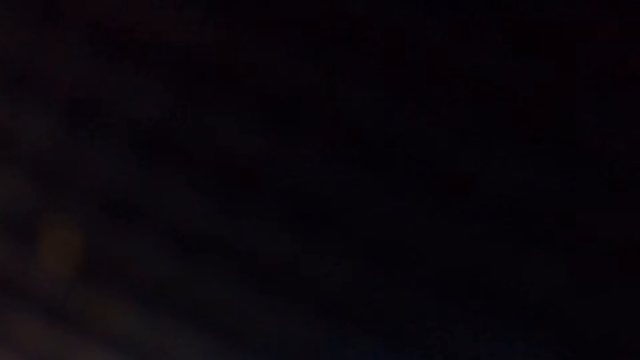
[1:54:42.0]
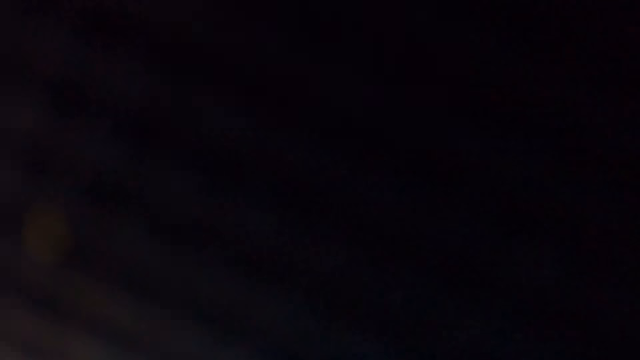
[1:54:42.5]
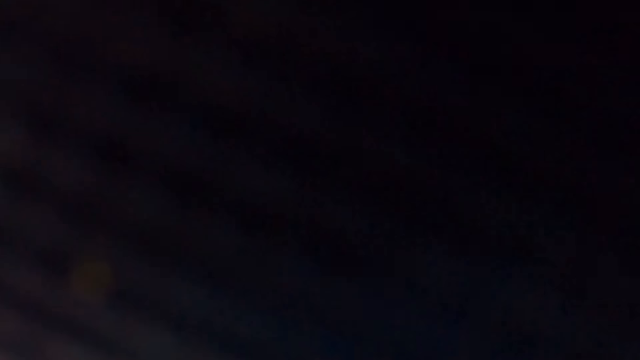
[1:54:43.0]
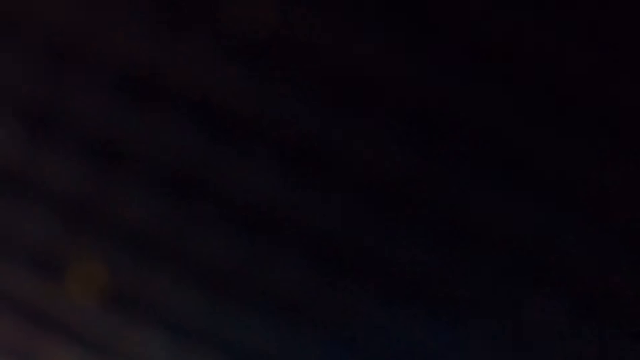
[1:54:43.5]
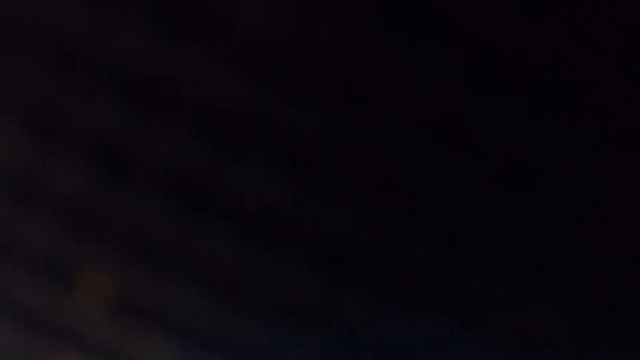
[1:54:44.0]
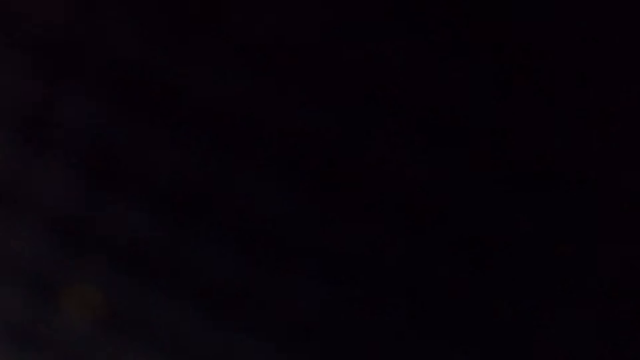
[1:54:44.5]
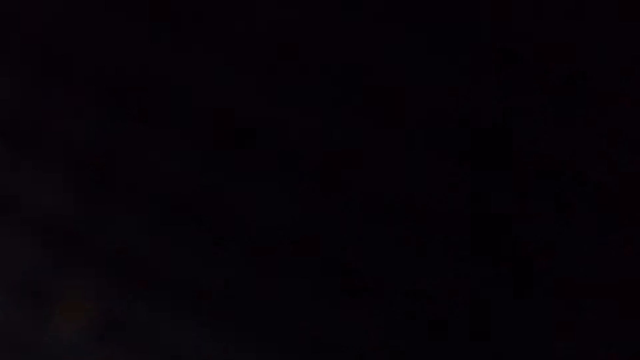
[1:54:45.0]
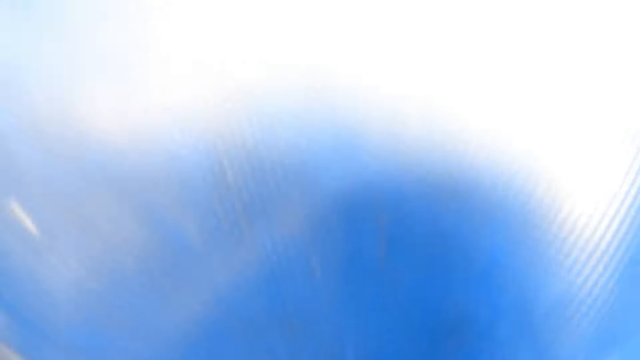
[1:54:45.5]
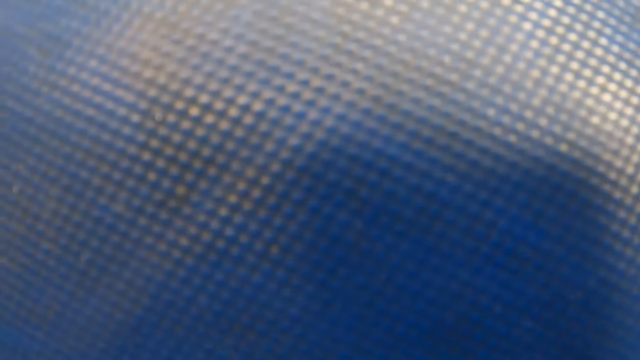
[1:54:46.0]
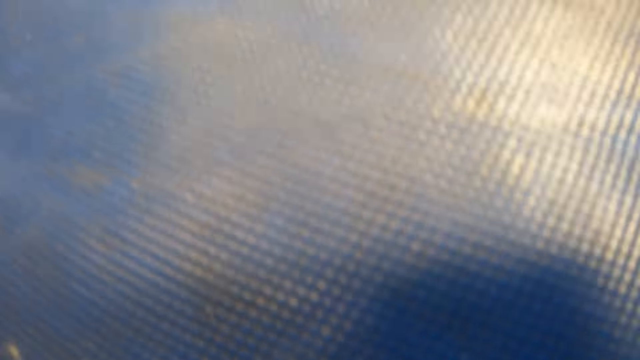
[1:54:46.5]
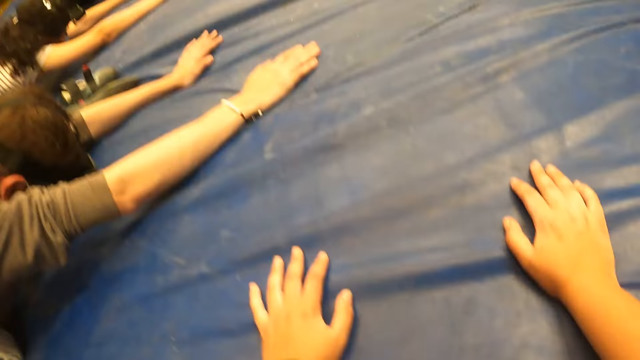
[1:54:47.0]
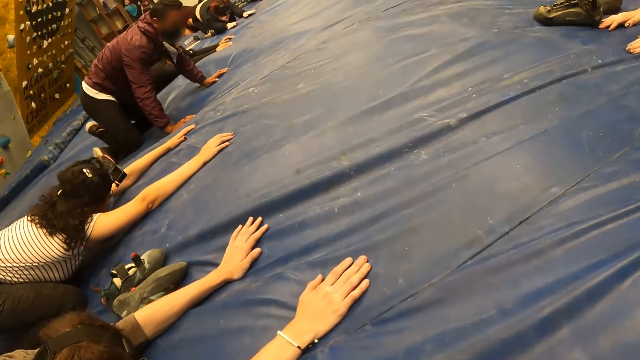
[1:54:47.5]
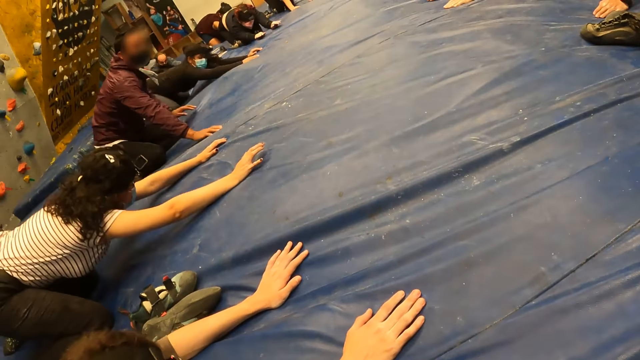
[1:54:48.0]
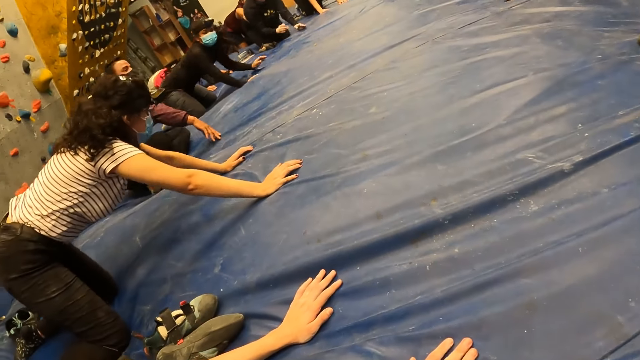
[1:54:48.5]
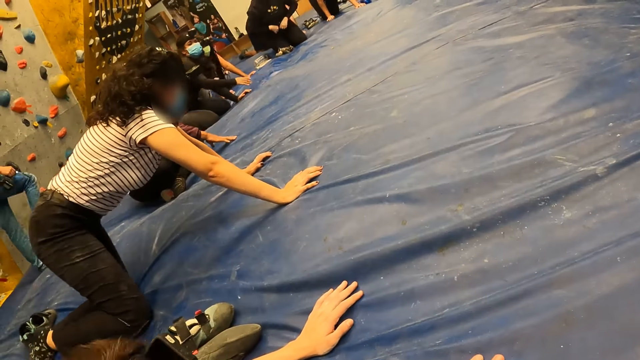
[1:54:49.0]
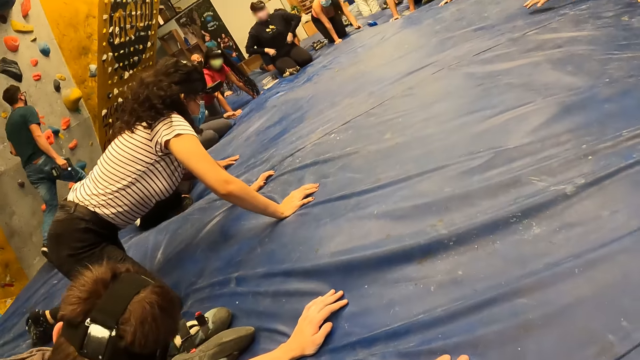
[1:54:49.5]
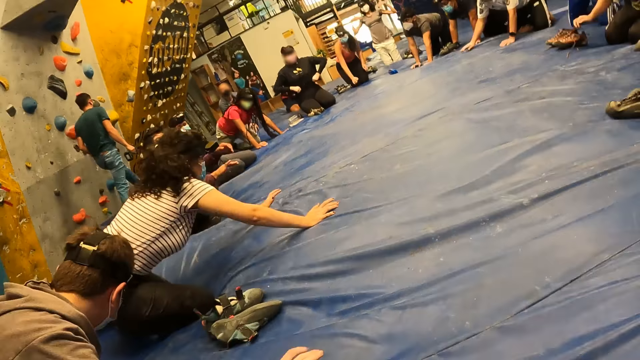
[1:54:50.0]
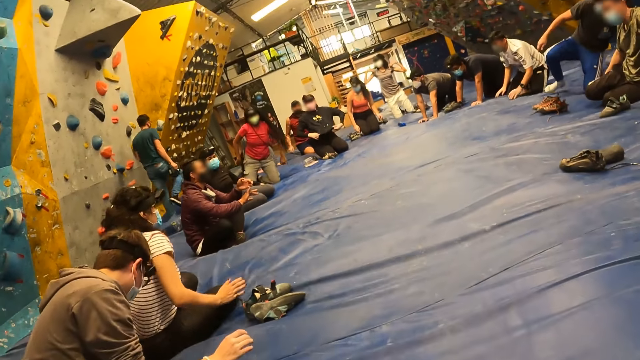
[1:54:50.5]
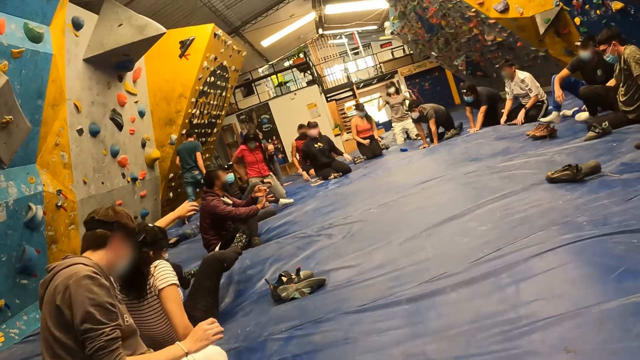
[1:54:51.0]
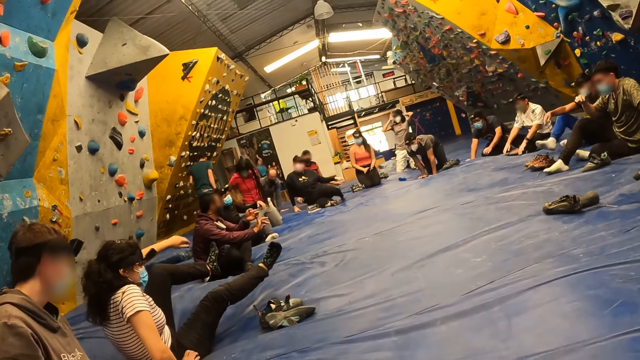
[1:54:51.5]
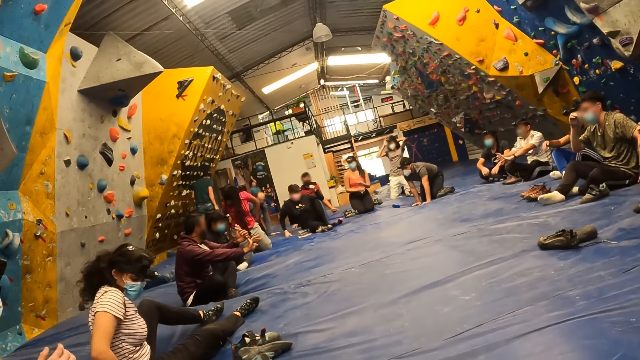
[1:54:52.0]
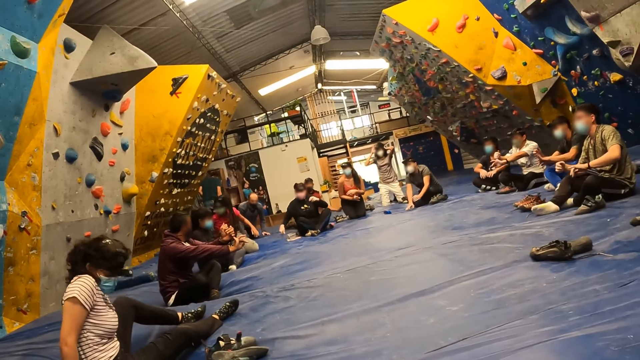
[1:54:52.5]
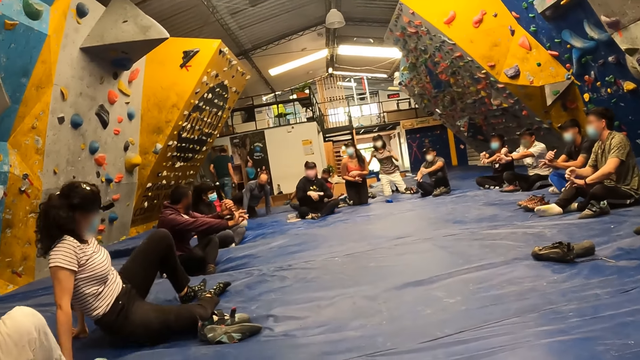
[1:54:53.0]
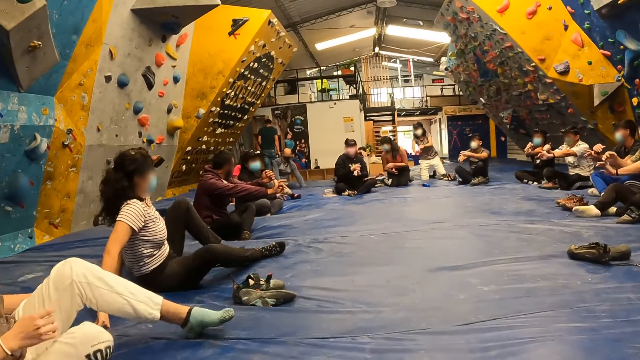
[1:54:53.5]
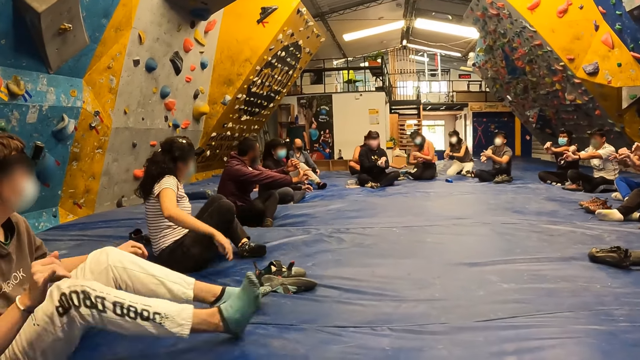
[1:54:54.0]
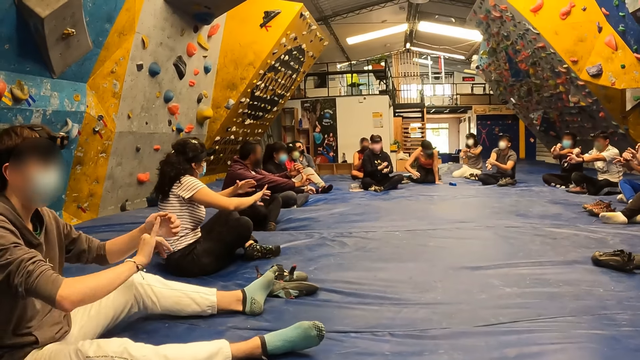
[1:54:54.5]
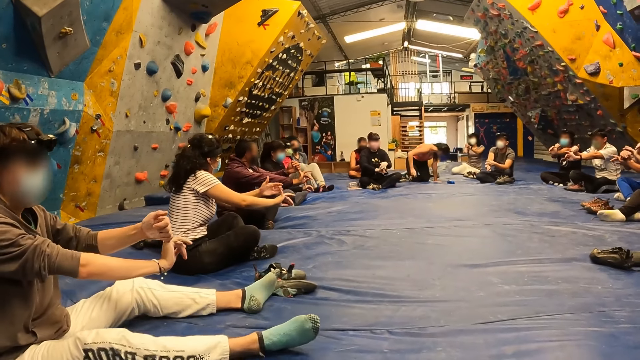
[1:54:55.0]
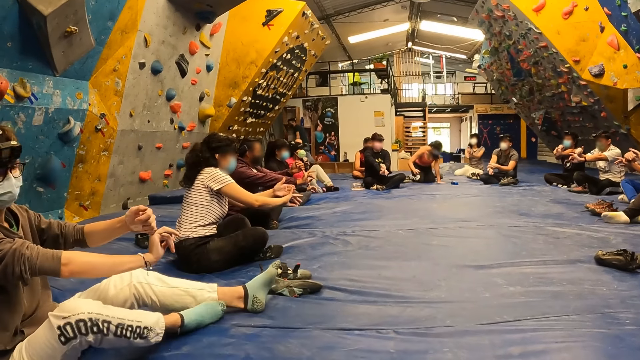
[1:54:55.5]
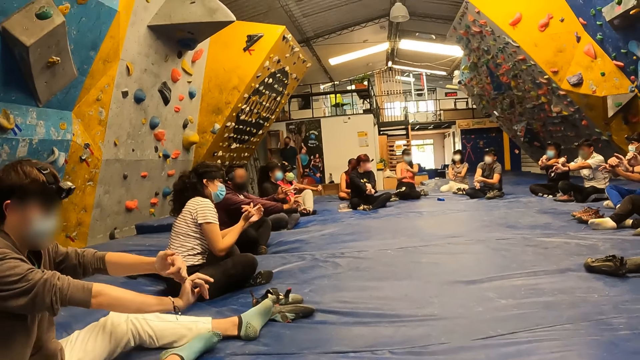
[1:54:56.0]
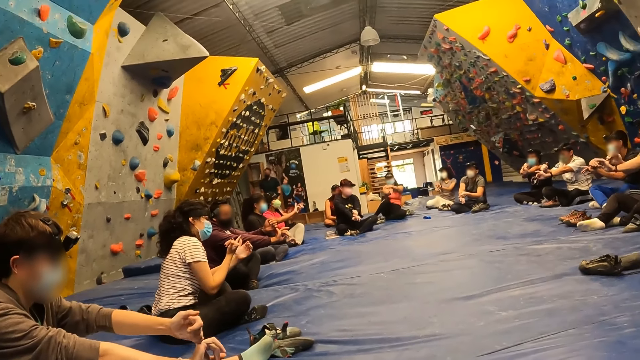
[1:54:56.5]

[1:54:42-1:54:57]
The camera wearer lifts his head from the bounding mat. A man raises up. The instructor lifts his left hand from the bounding mat. Another man moves back. A lady moves back. The instructor sits on the bounding mat. The first man sits back. Another man raises. The instructor lifts his right hand from the bounding mat. Another man sits back. Another lady sits back. The instructor stretches his right hand with his left hand. The first lady moves back. Another man sits down. Another man sits down. Another lady touches her head. The man who moved back sits down. The first lady sits down. The man who sat back adjusts his legs. Another lady sits down. The lady who touched her head sits down. The second lady stretches her finger. The man who sat back stretches his finger.

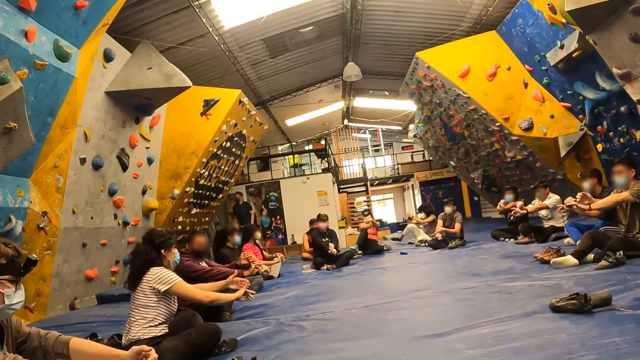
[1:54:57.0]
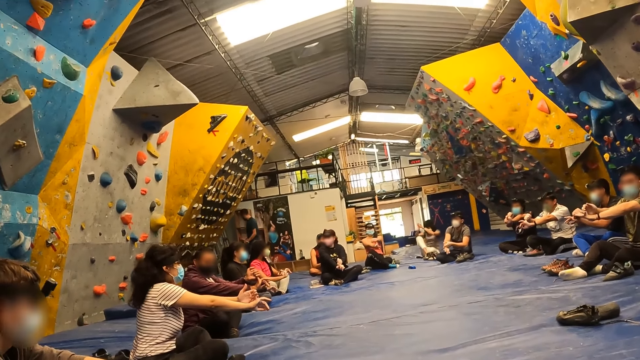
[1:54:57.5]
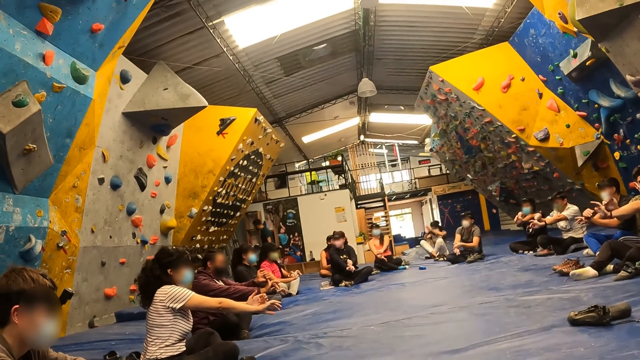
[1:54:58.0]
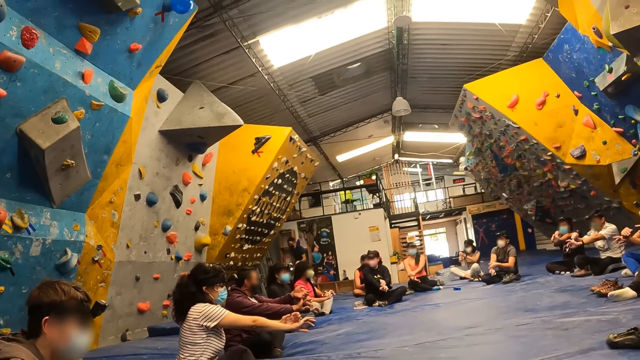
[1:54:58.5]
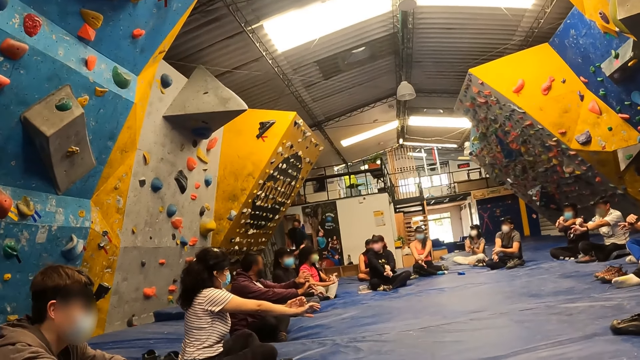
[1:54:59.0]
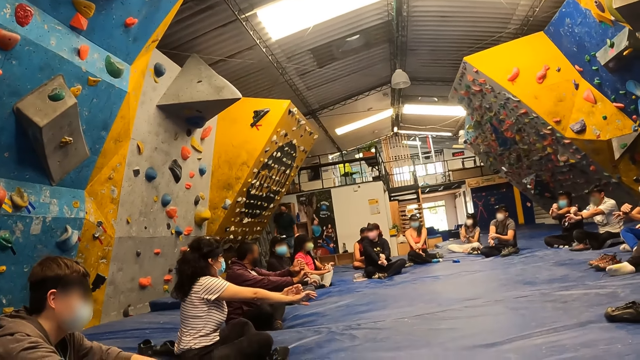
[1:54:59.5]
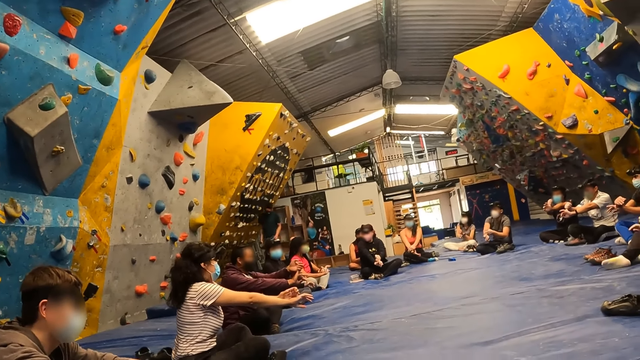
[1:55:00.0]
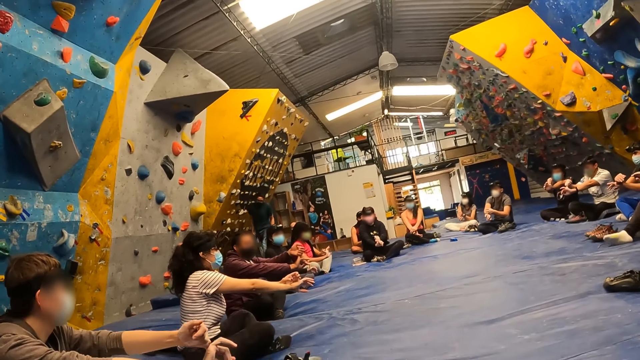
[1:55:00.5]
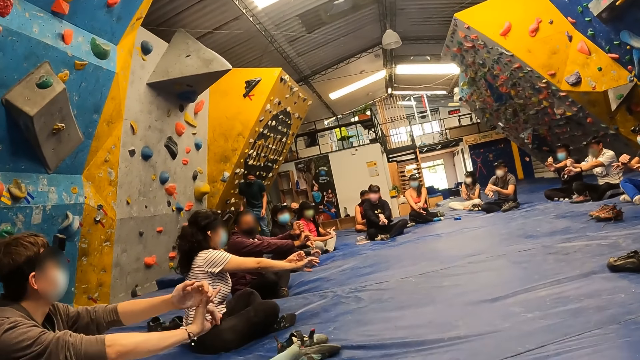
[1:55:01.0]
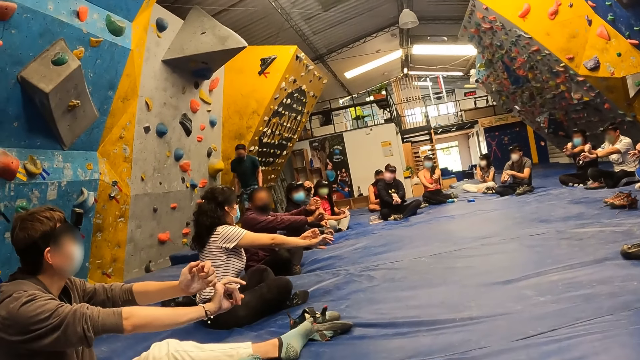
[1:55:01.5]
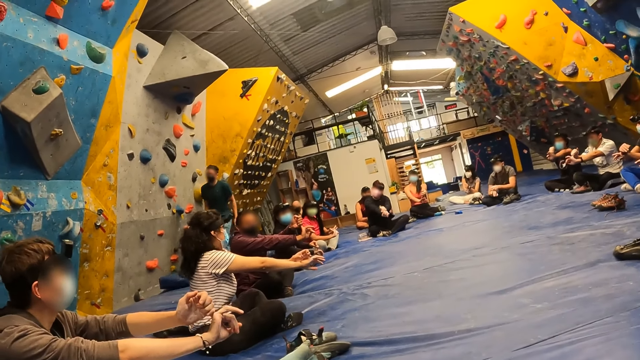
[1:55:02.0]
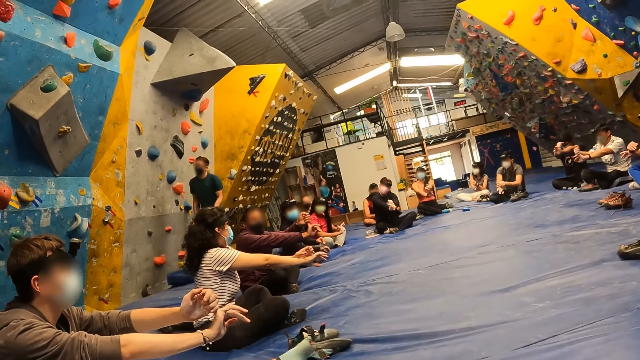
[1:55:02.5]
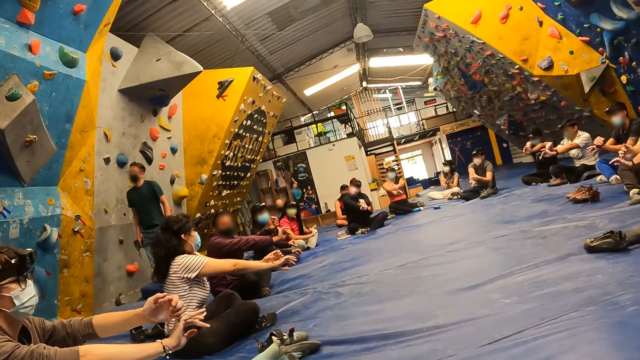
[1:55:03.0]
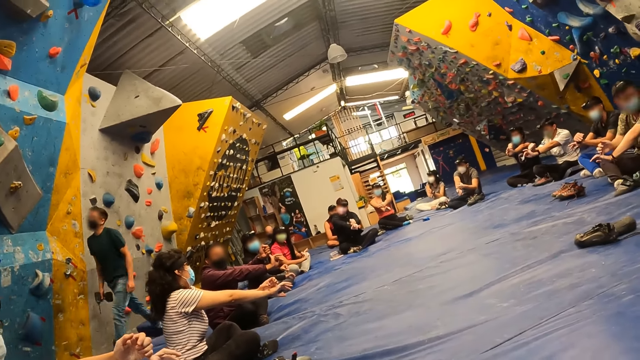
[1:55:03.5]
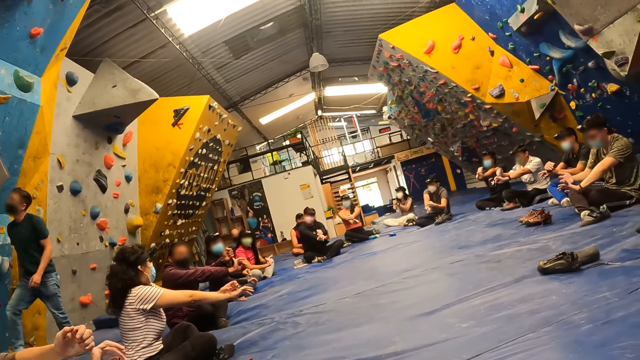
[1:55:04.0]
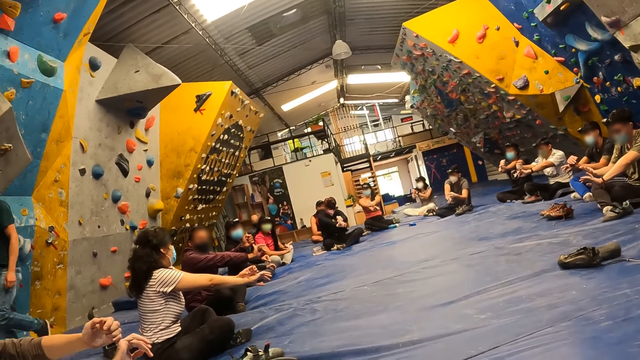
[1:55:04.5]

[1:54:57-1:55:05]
A man stretches a finger. A lady stretches a finger. Another lady stretches a finger. Another man stretches his finger. Another lady stretches her finger. Another lady stretches her fingers. Another man stretches a finger. Another man stretches a finger. Another man stretches a finger. Another man stretches a finger. Another man stretches a finger. The third lady adjusts her legs. The second lady adjusts her legs. Another man moves around.
